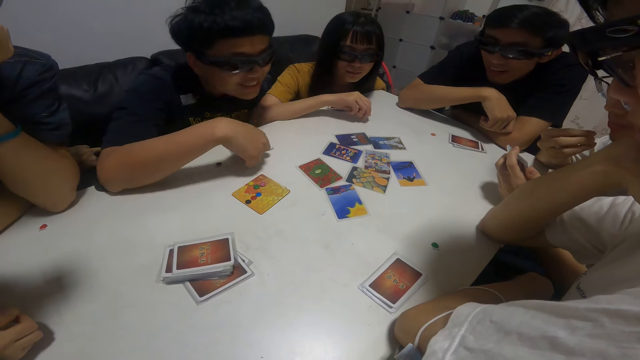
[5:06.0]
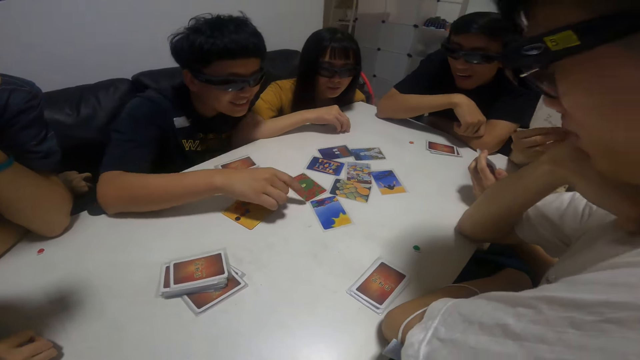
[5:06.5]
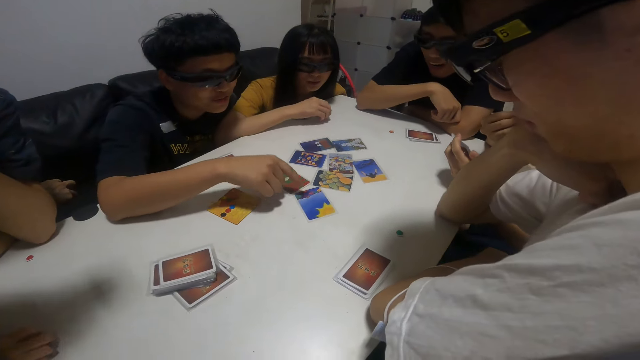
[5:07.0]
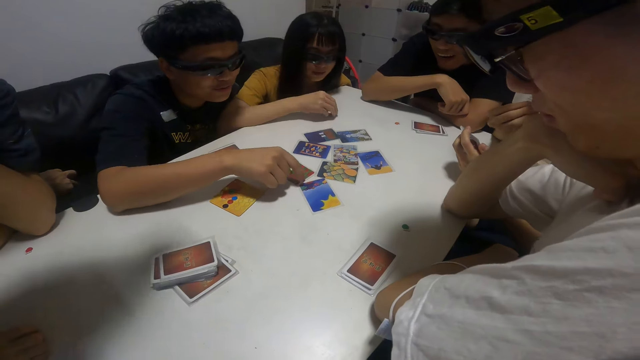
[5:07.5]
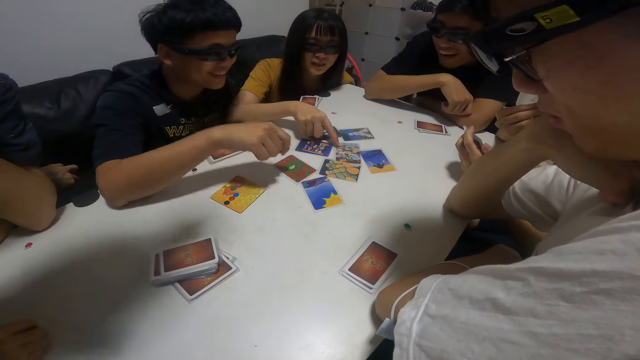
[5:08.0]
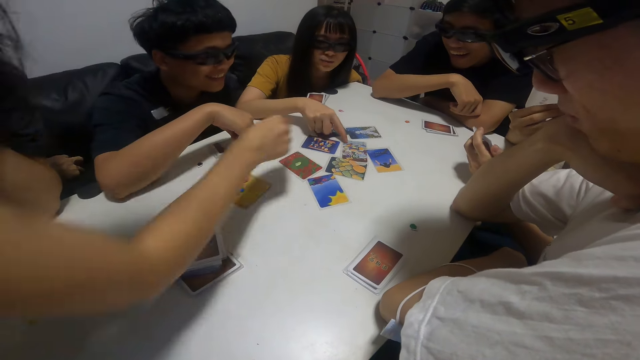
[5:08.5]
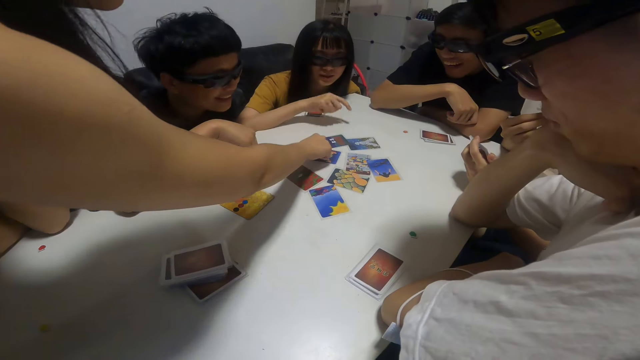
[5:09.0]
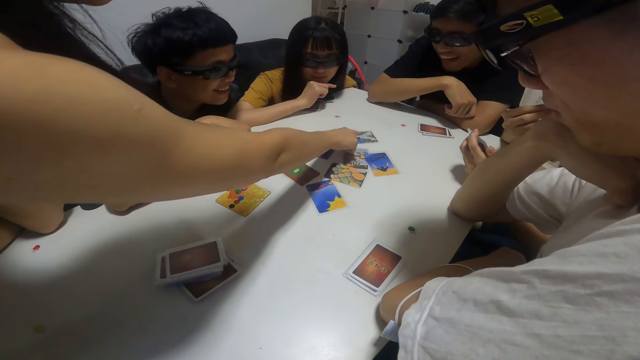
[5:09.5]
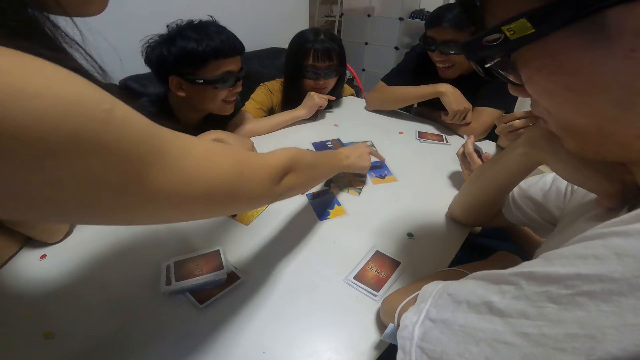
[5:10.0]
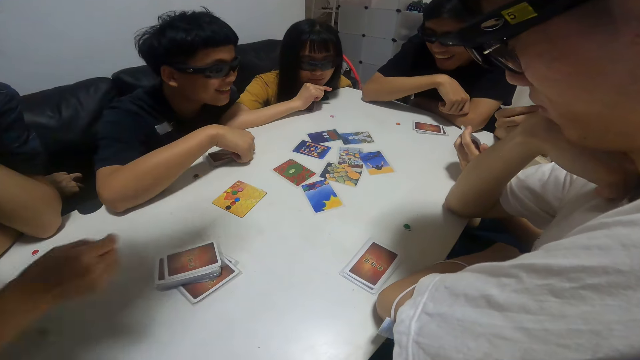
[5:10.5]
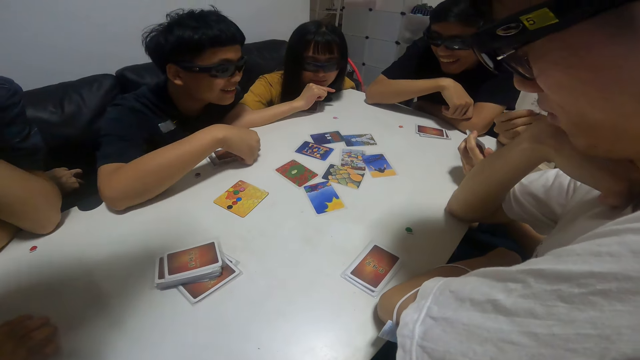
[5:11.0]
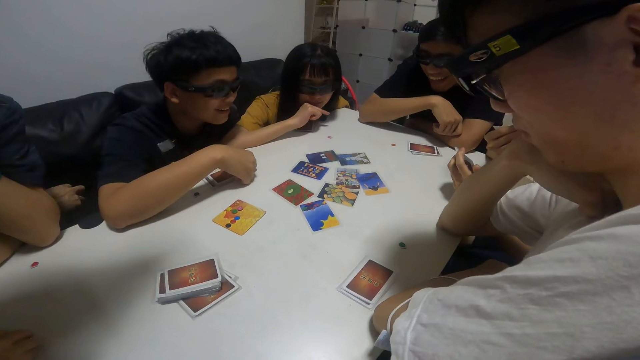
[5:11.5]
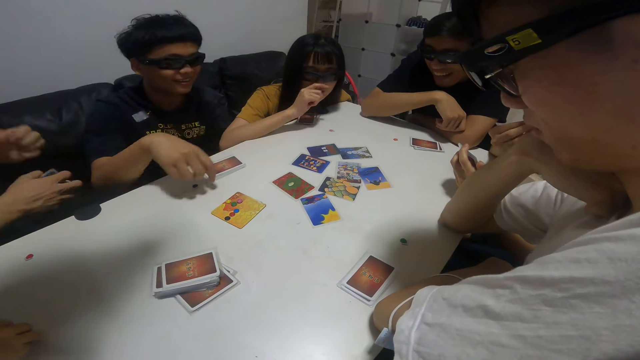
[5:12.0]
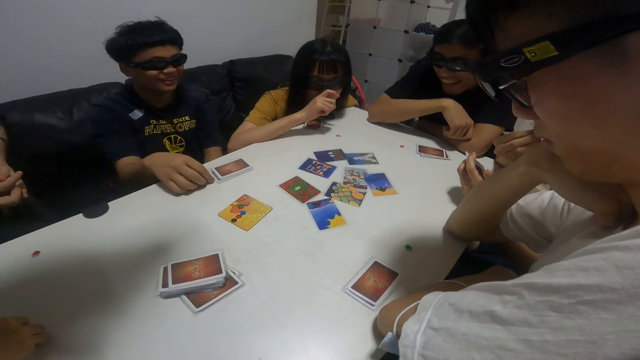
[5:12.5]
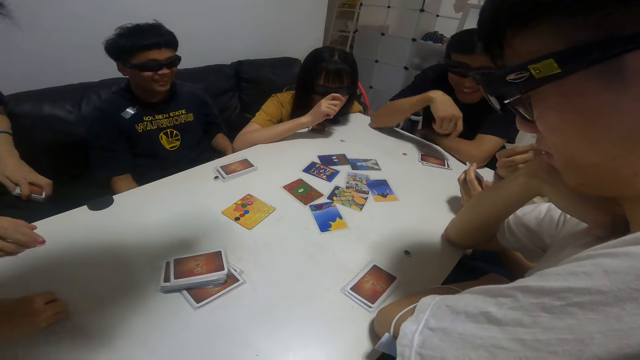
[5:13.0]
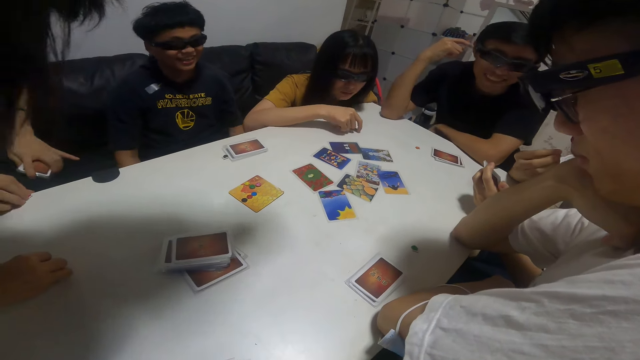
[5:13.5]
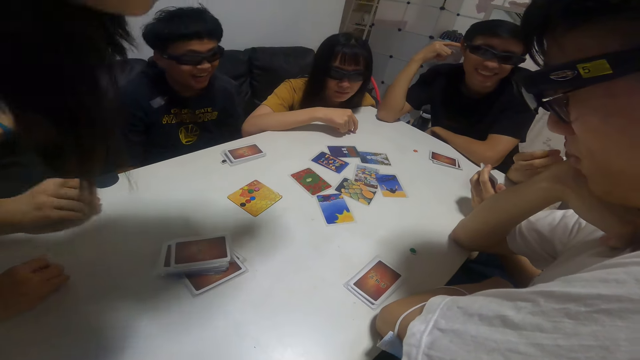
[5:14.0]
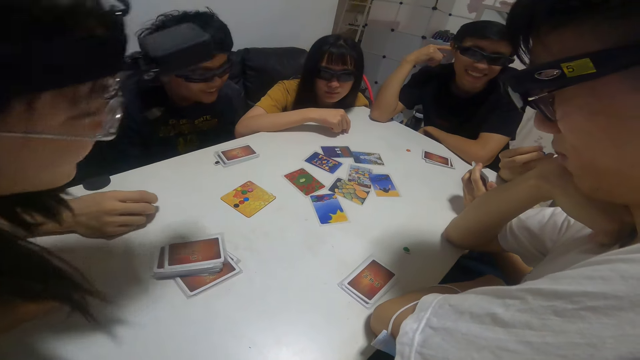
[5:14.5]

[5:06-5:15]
The boy points to the cards on the table with his right hand and communicates. The lady points to the cards on the table with her right hand and communicates. The camera wearer interacts with the group of people.

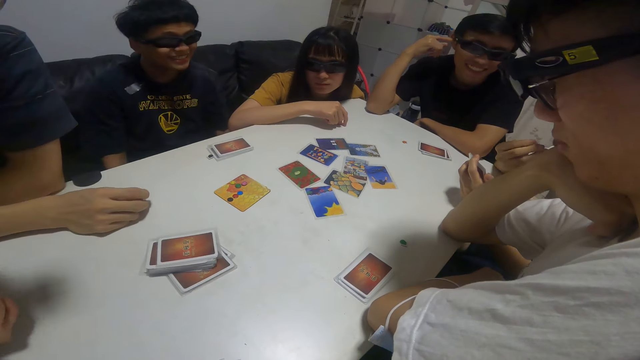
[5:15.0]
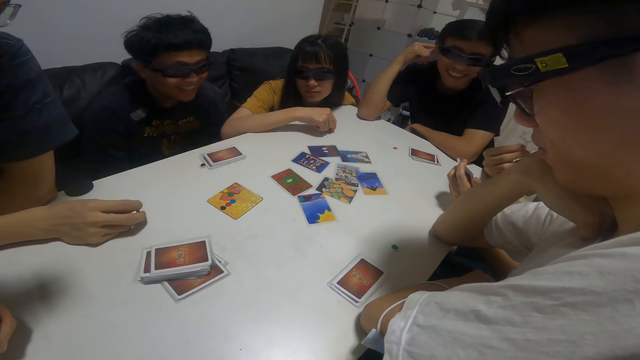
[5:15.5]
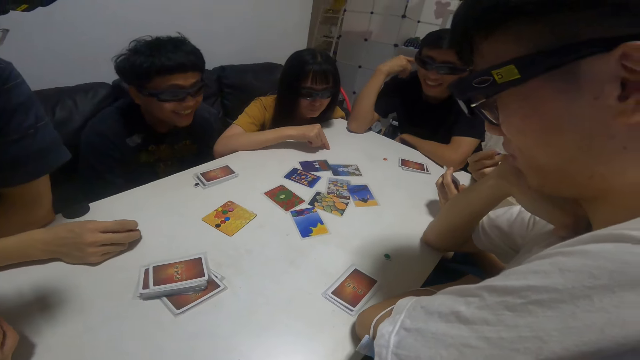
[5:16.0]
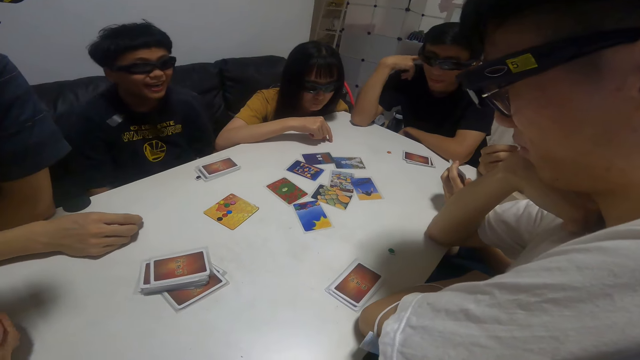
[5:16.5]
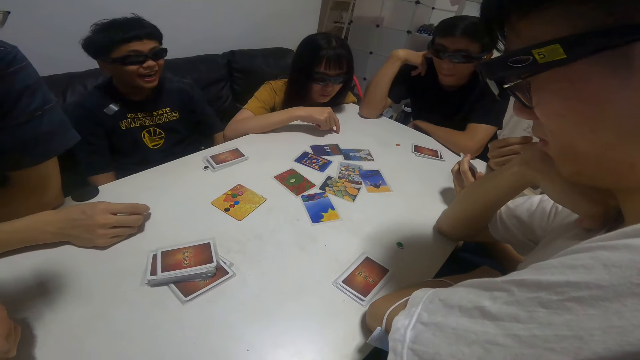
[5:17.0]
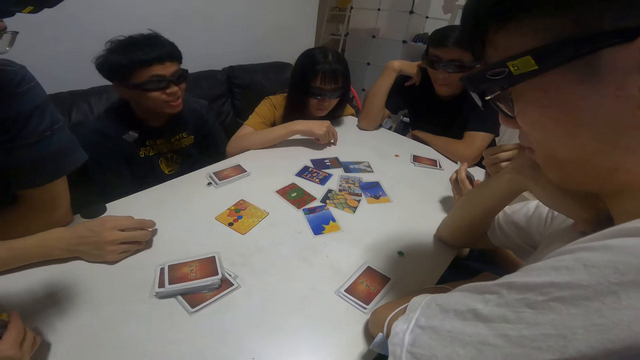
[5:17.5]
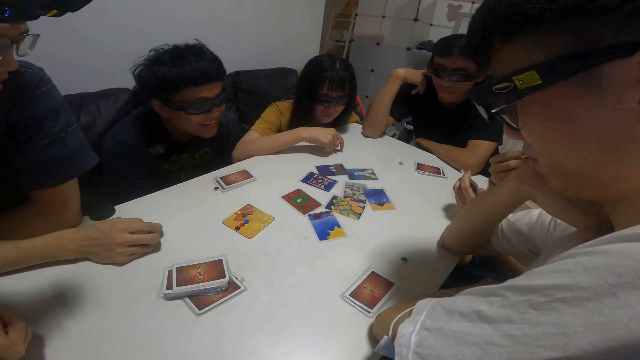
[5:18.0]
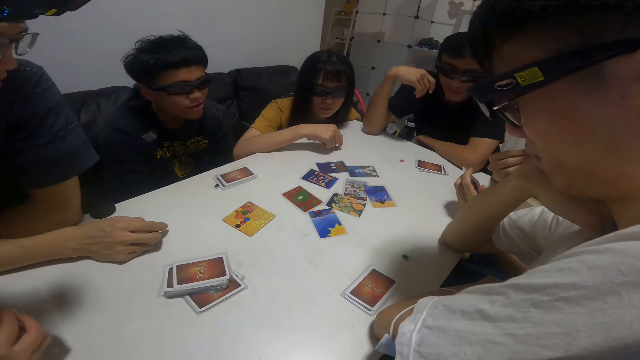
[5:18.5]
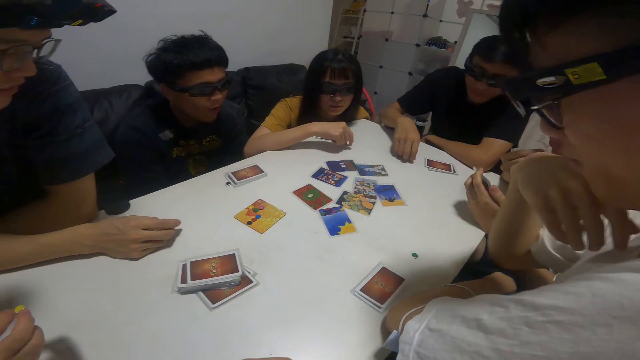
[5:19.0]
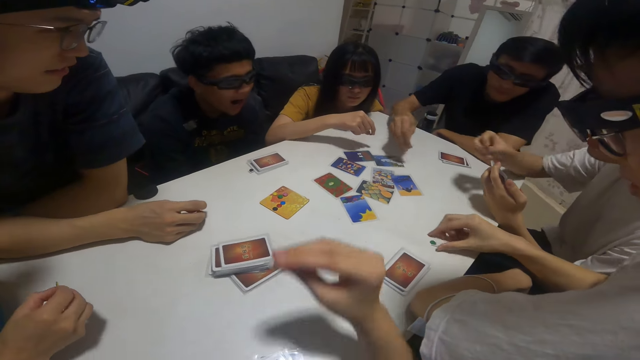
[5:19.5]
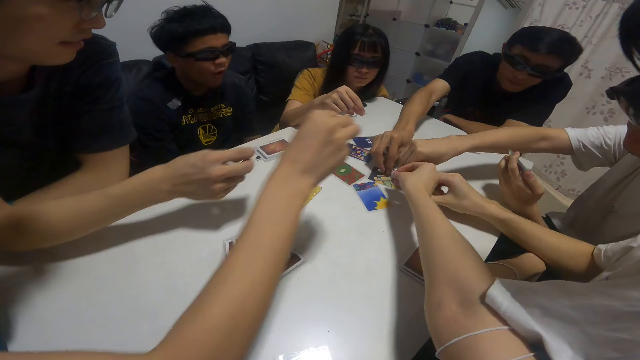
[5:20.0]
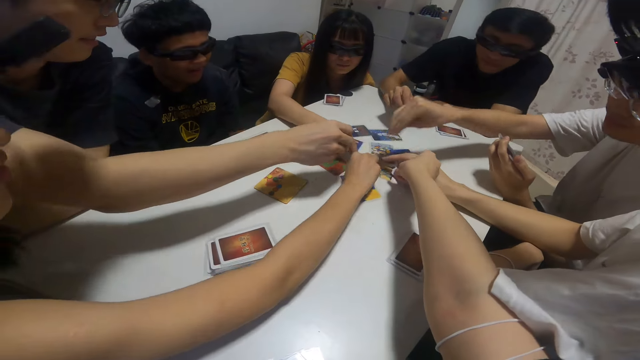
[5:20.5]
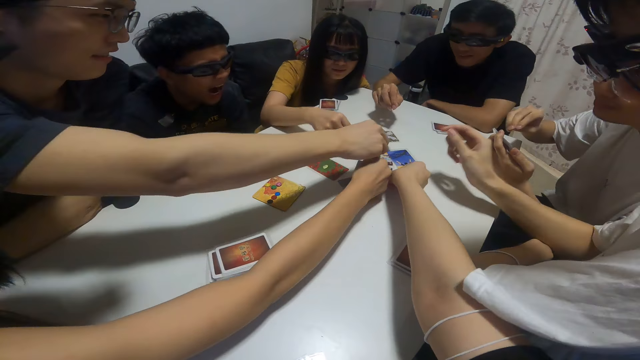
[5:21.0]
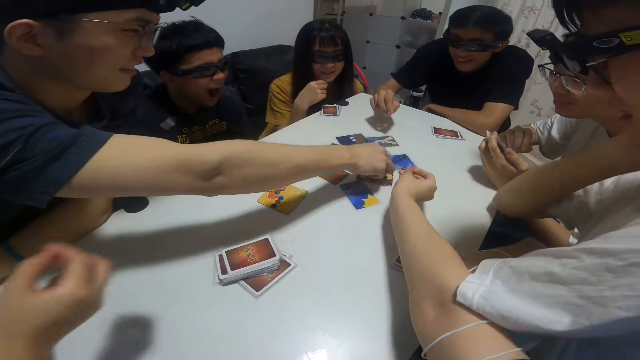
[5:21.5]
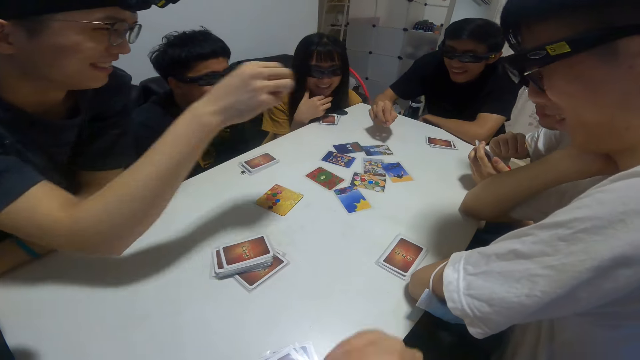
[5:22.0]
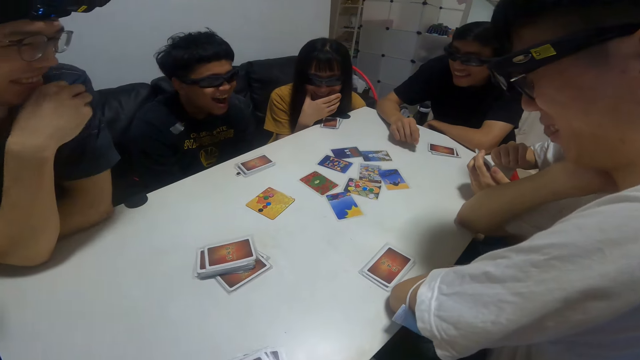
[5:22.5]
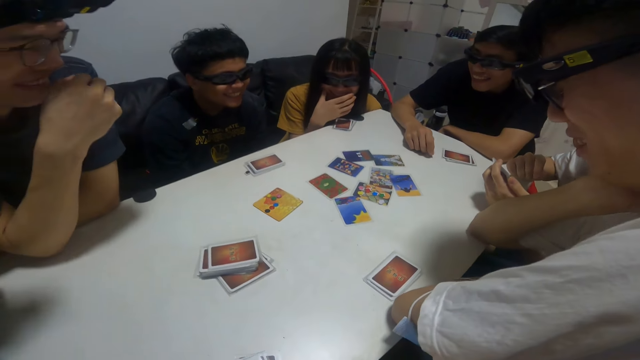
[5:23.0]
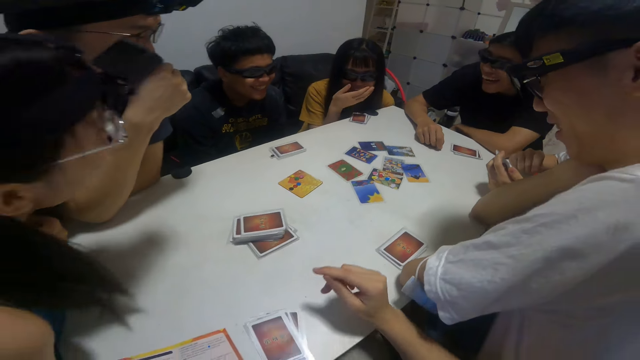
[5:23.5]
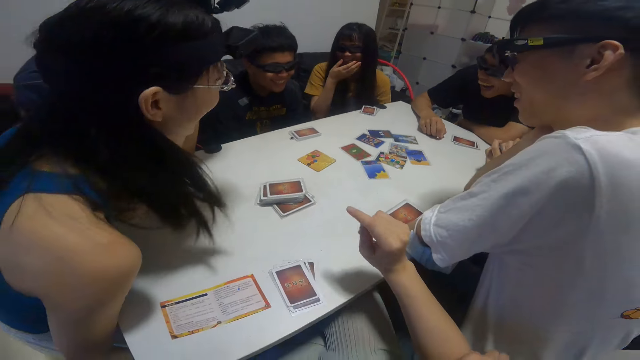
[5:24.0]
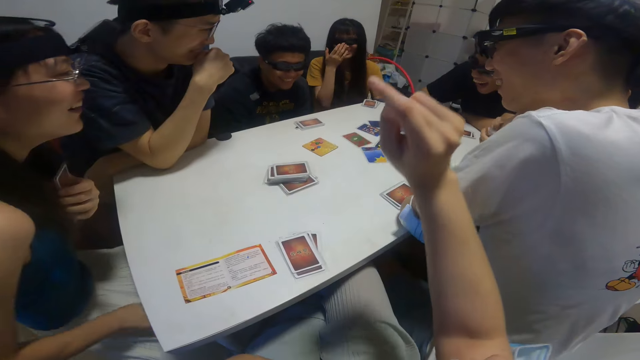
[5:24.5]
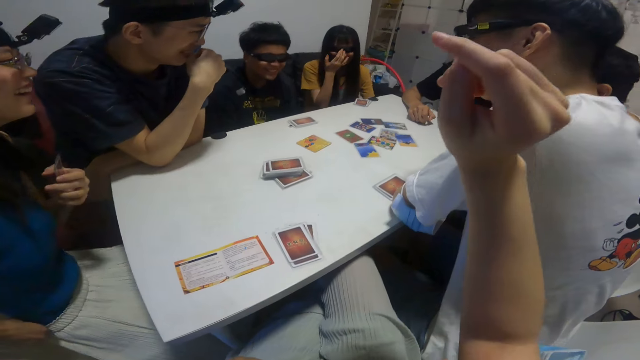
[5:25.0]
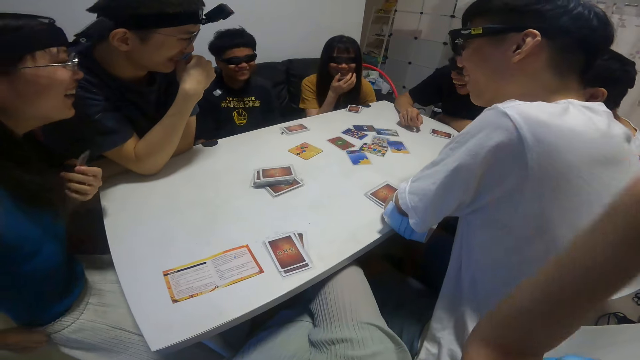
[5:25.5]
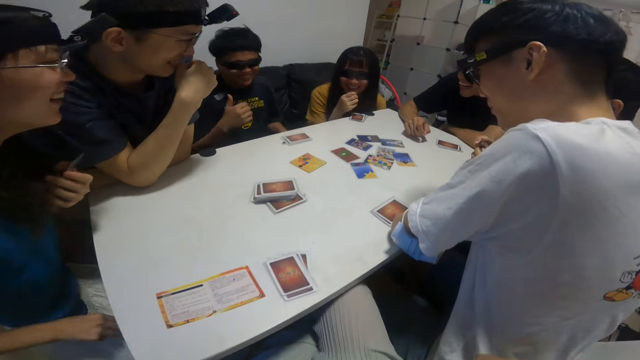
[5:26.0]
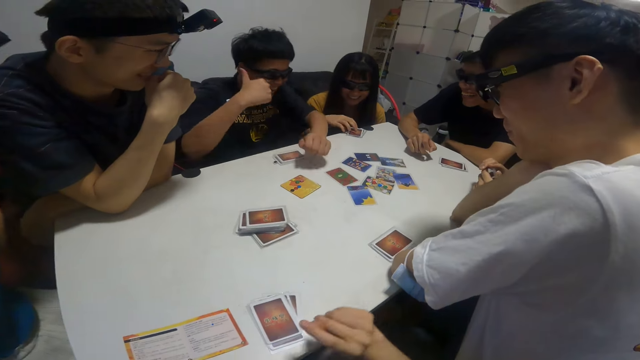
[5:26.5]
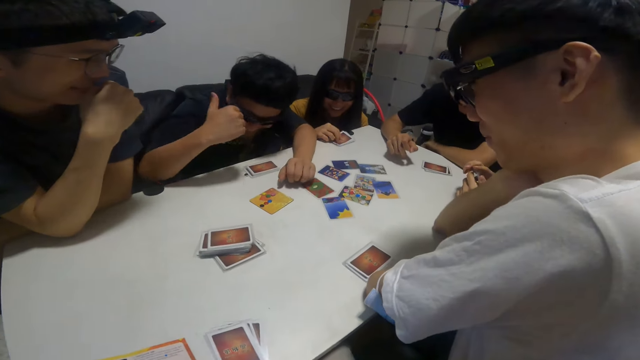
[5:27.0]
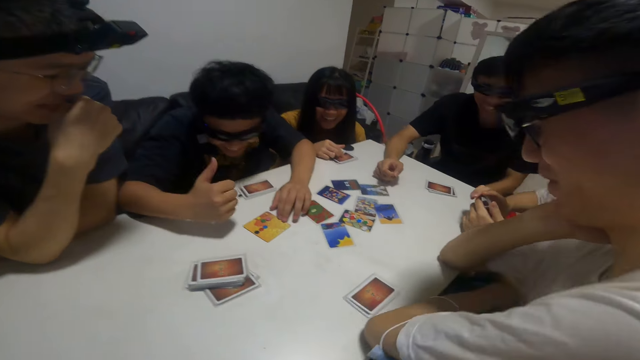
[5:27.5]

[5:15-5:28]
The camera wearer looks around. A person communicates. A man picks a sticker from the table with his right hand. Another man picks another sticker from the table with his right hand. Another man picks another sticker from the table with his right hand. A girl picks another sticker from the table with her right hand. A lady picks another sticker from the table with her right hand. The camera wearer drops something on the table. Another man picks another sticker from the table with his right hand. The camera wearer looks around.
